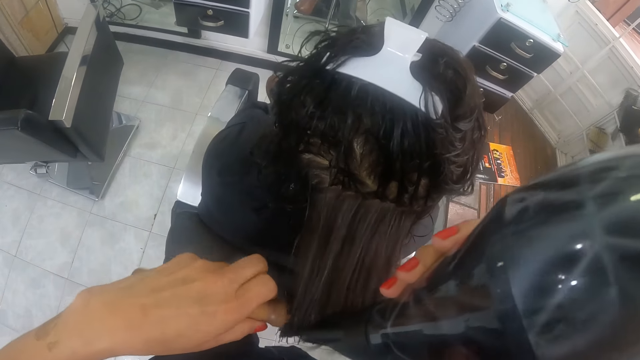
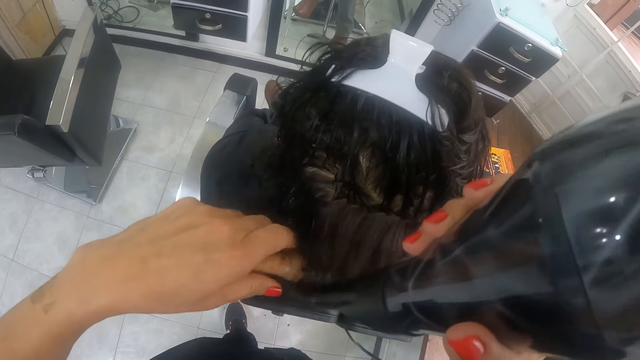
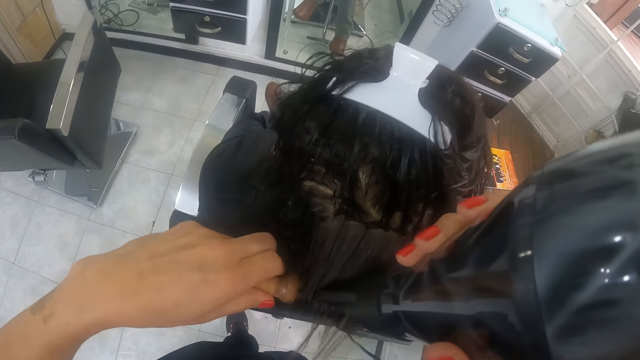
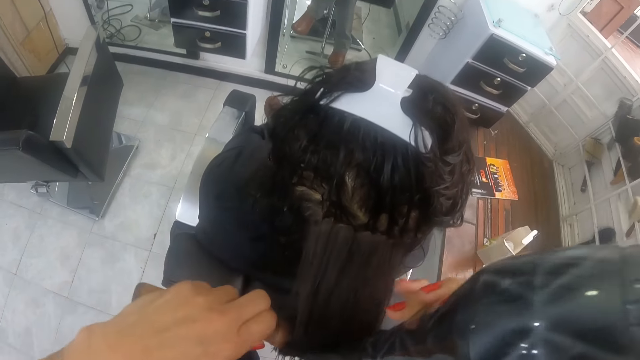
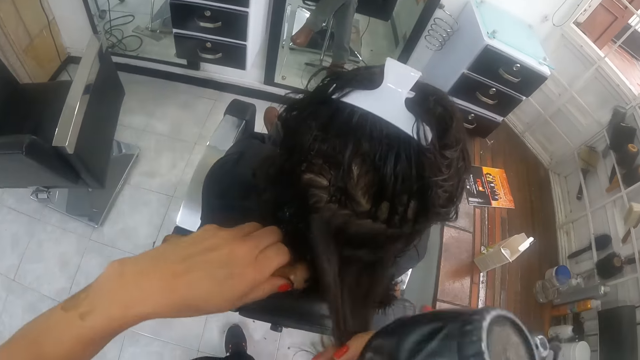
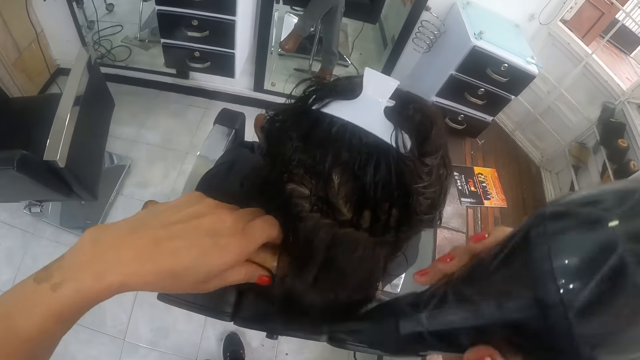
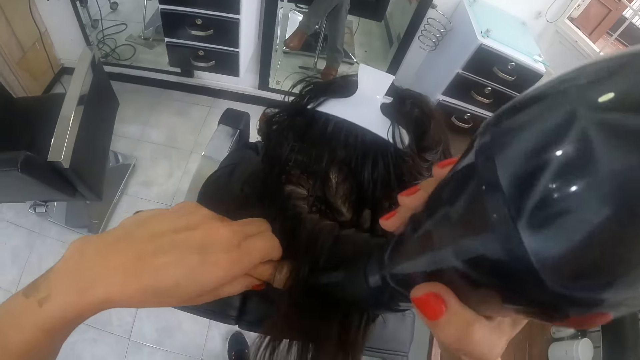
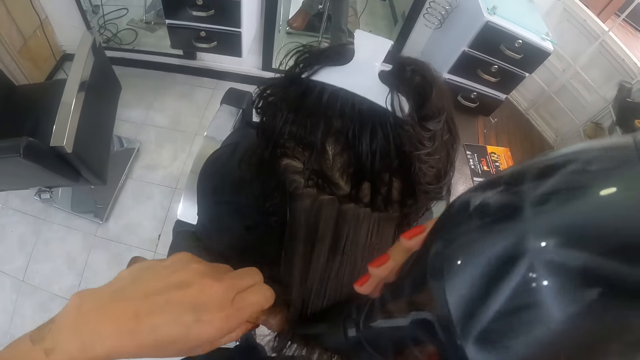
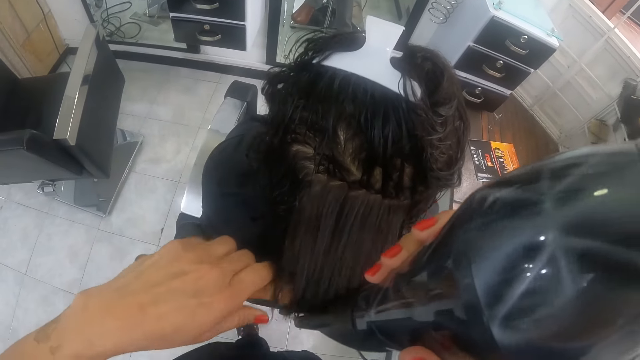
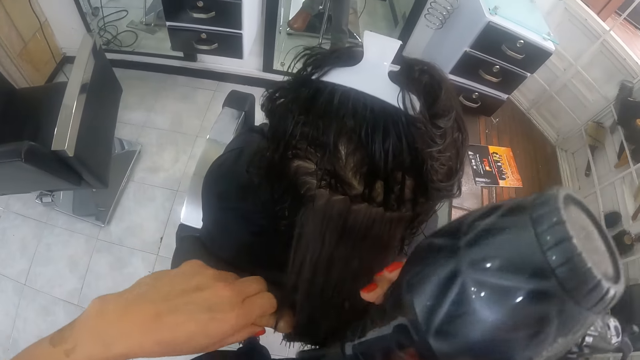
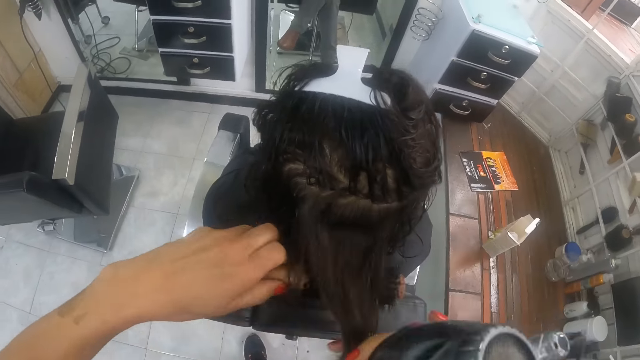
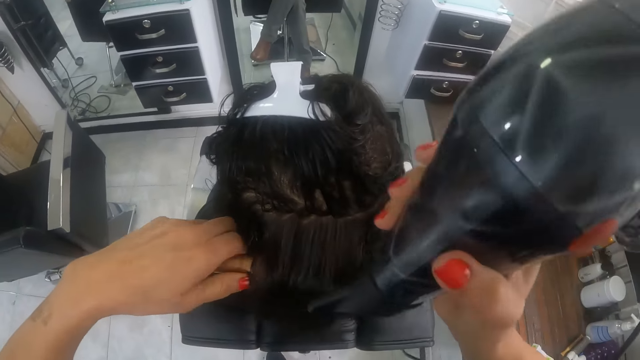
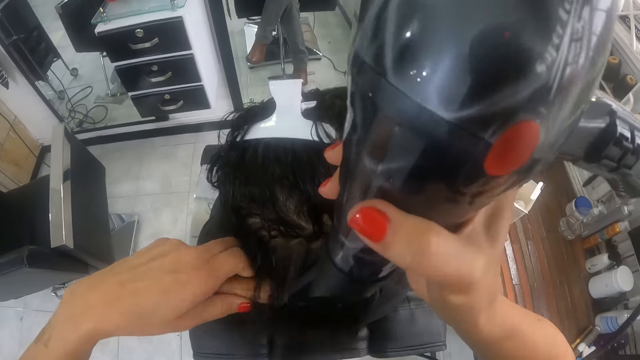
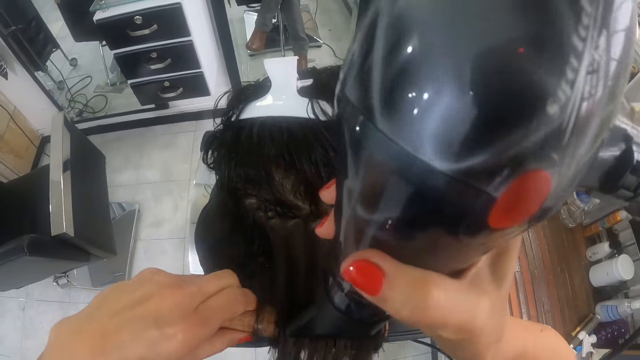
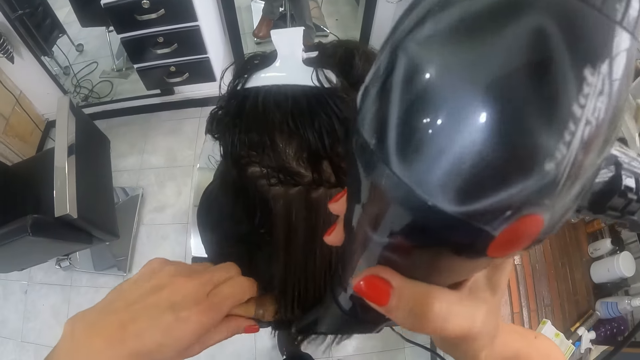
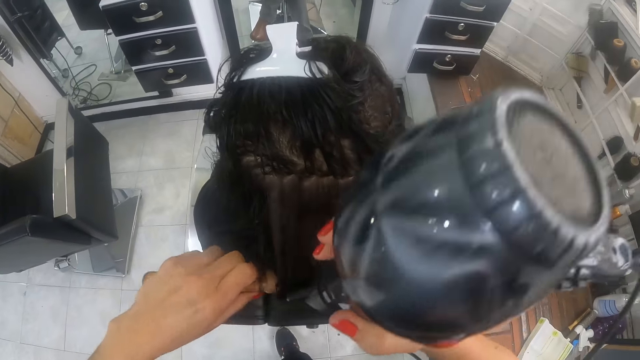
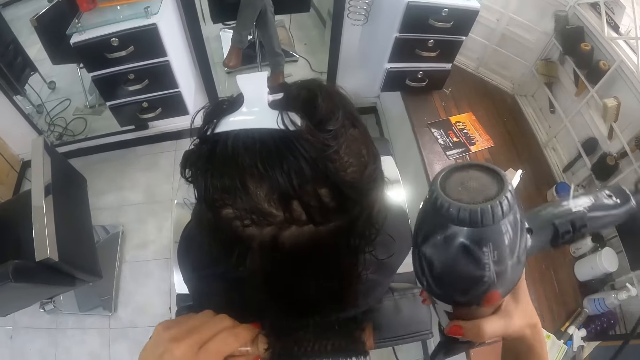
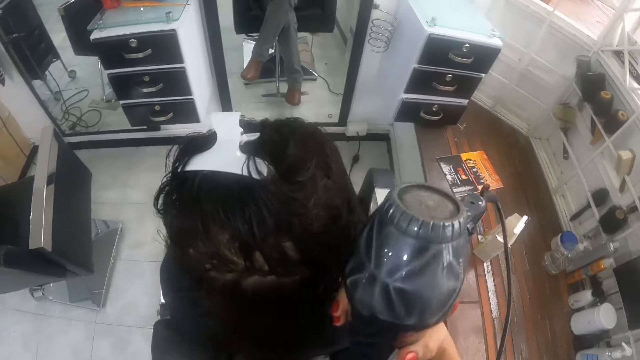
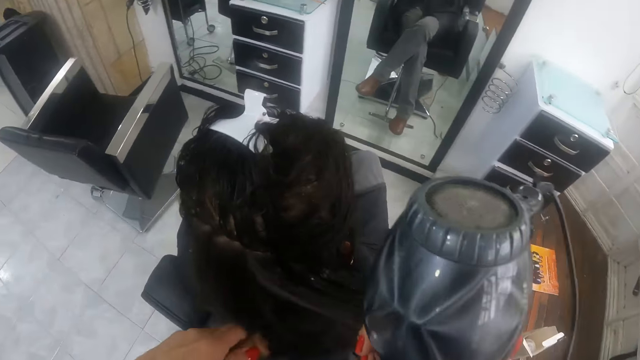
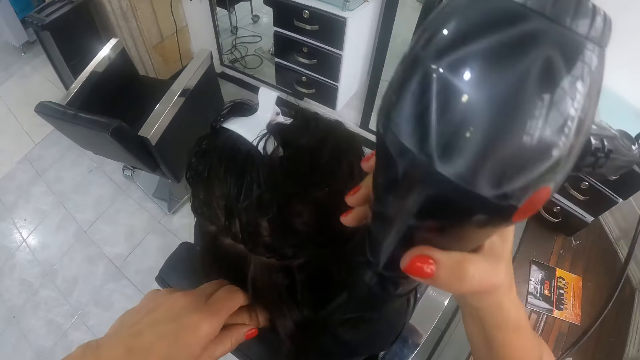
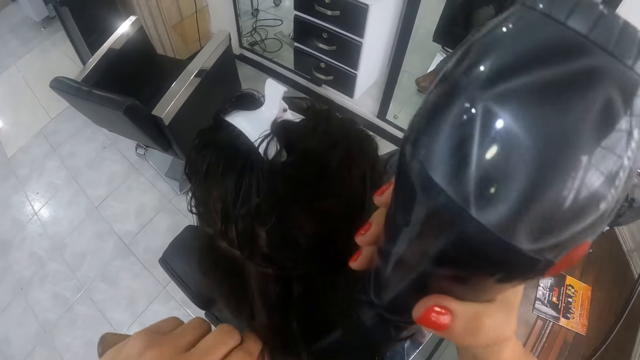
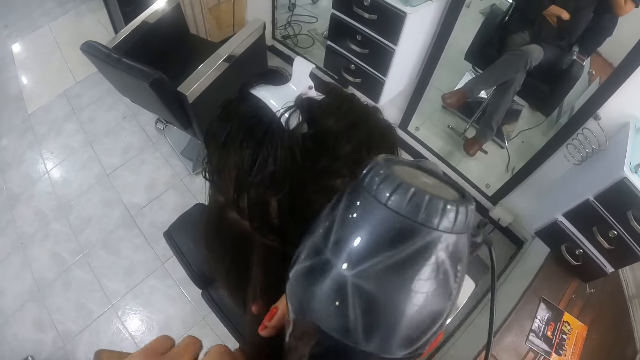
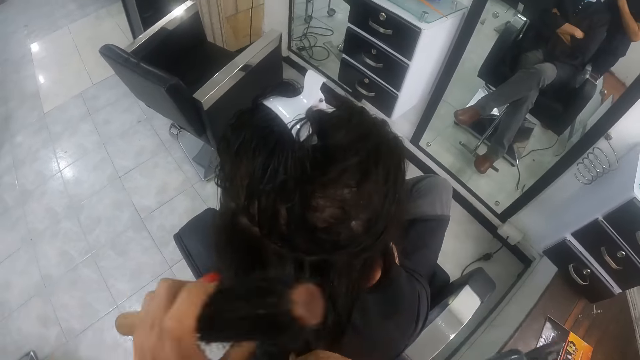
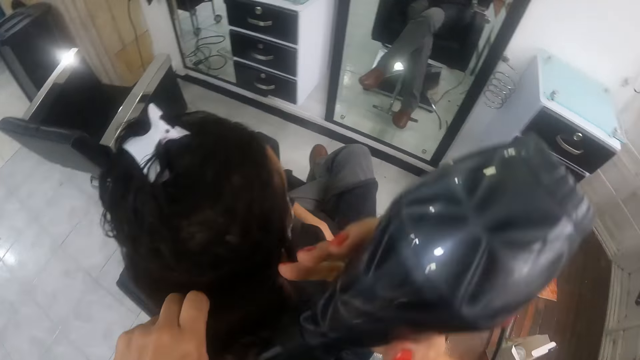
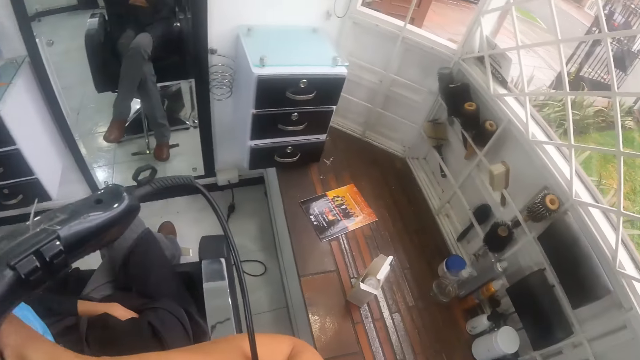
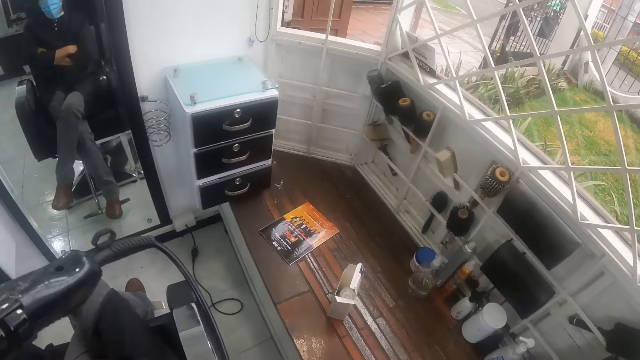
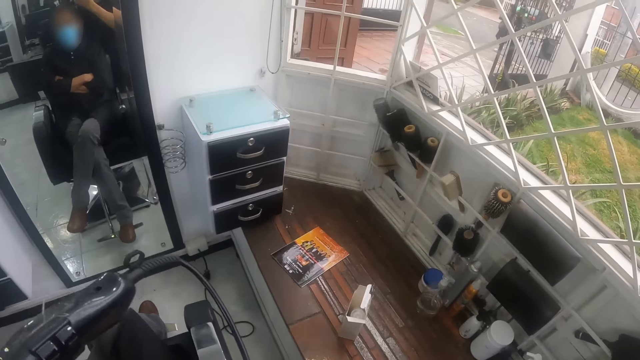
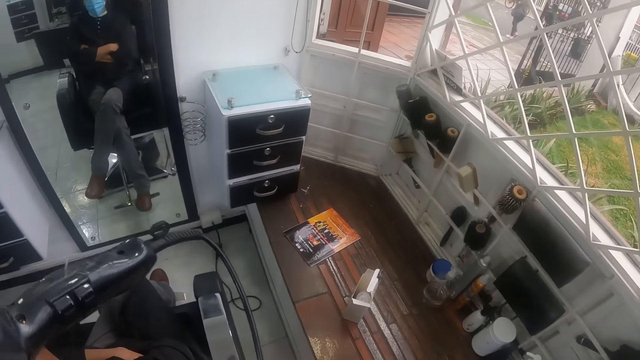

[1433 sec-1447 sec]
The camera wearer holds the hair of the woman with her right hand. She holds the hair of the woman with the brush in her left hand. She dries the hair of the woman on the brush in her left hand with the hair dryer in her right hand. She holds the hair of the woman with her right hand. She holds the hair of the woman with the brush in her left hand. She dries the hair of the woman on the brush in her left hand with the hair dryer in her right hand. She holds the hair of the woman with her right hand. She holds the hair of the woman with the brush in her left hand. She dries the hair of the woman on the brush in her left hand with the hair dryer in her right hand. She holds the hair of the woman with her right hand. She holds the hair of the woman with the brush in her left hand. She dries the hair of the woman on the brush in her left hand with the hair dryer in her right hand. She looks outside the window.

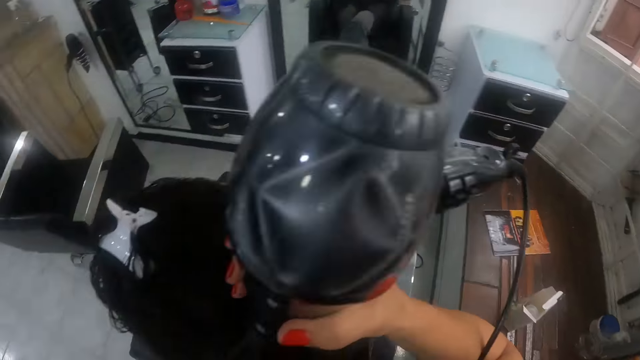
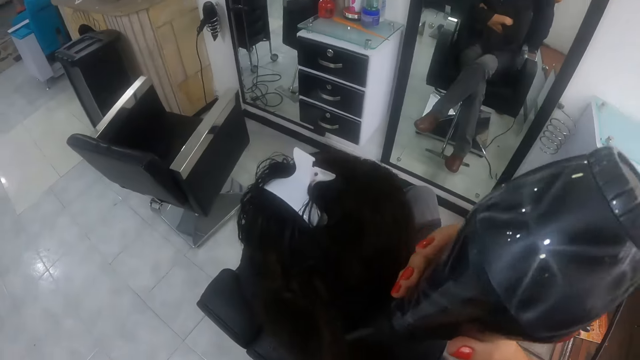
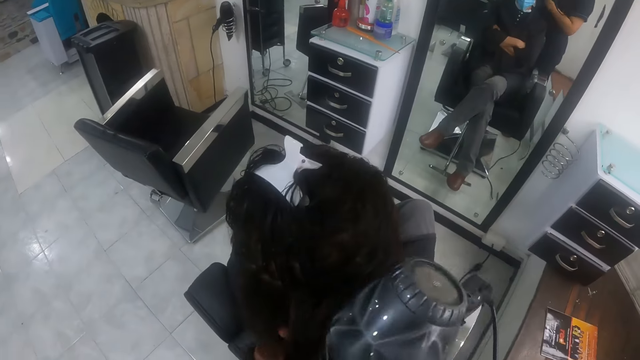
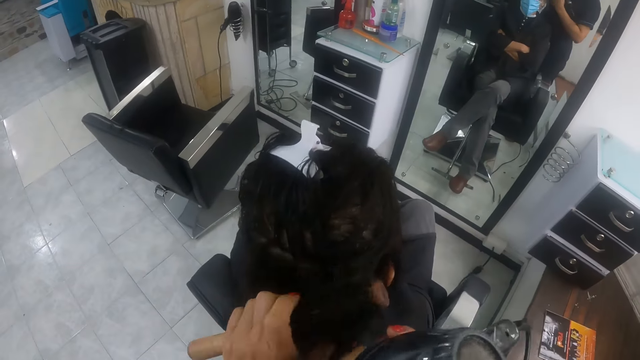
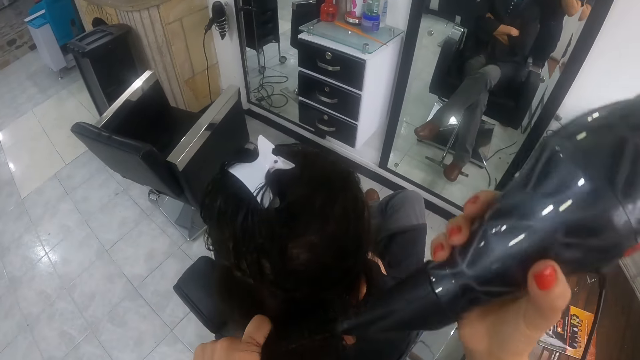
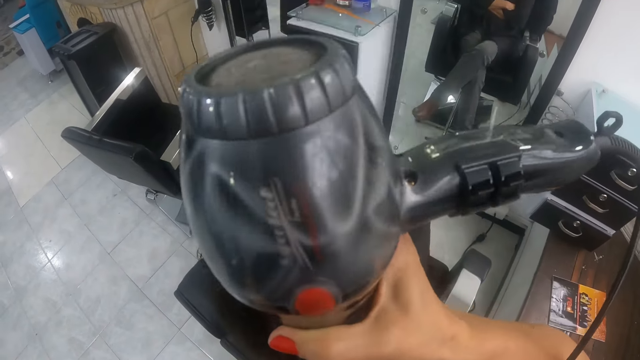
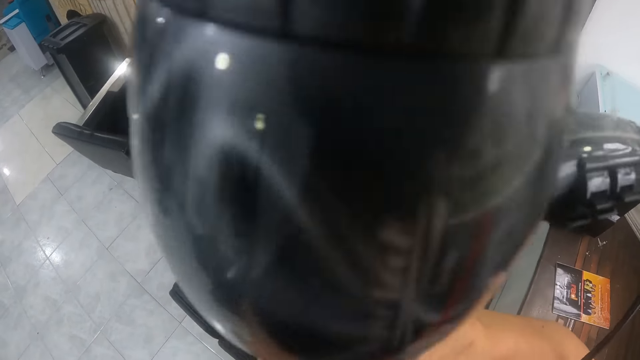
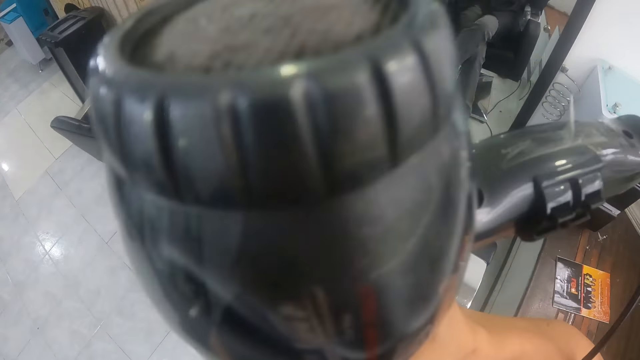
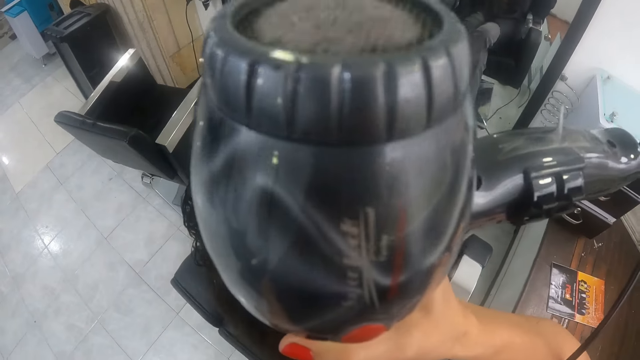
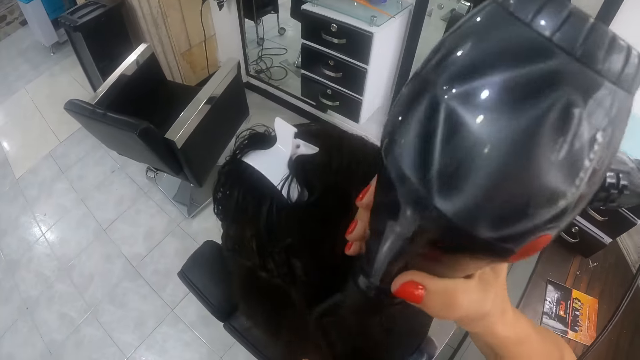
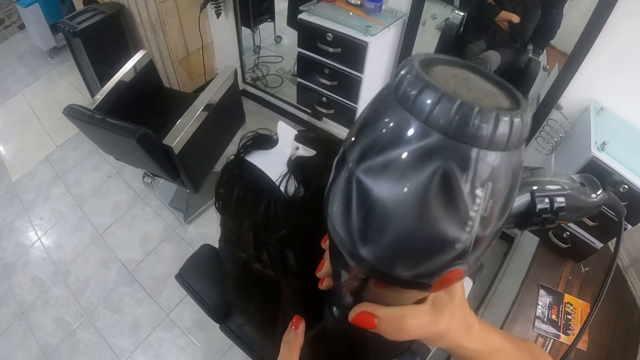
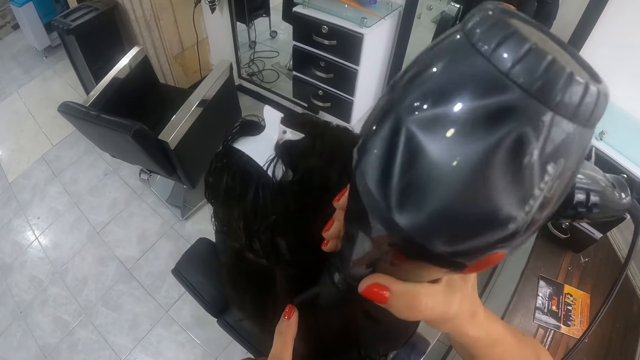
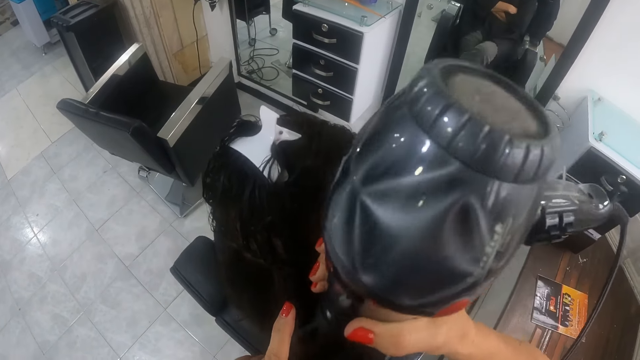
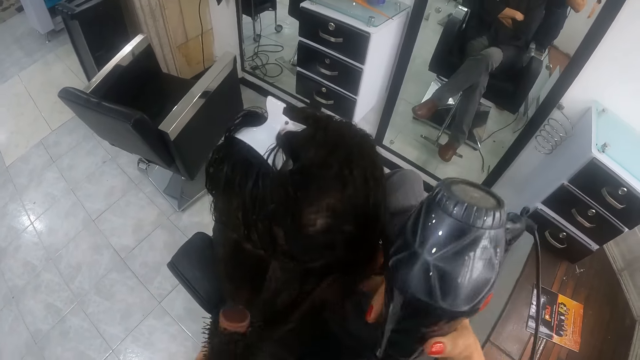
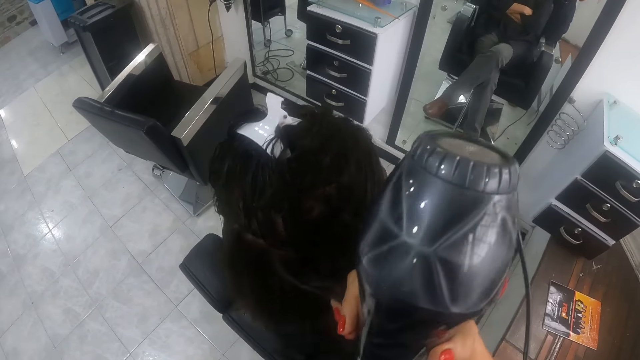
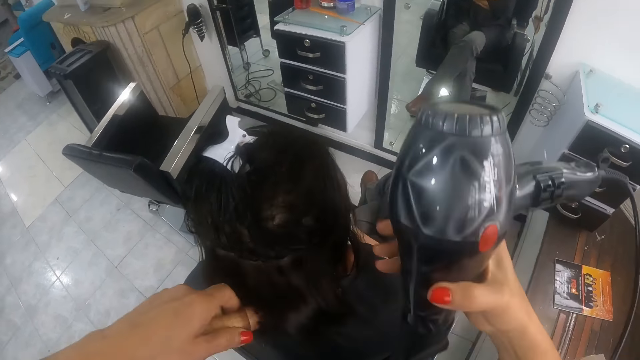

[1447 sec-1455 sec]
The camera wearer holds the hair of the woman with her right hand. She holds the hair of the woman with the brush in her left hand. She dries the hair of the woman on the brush in her left hand with the hair dryer in her right hand. She holds the hair of the woman with her right hand. She holds the hair of the woman with the brush in her left hand.
